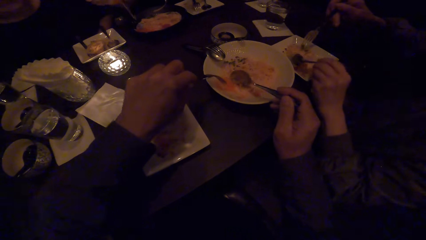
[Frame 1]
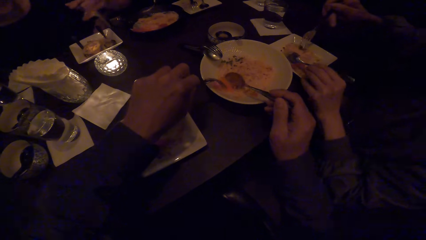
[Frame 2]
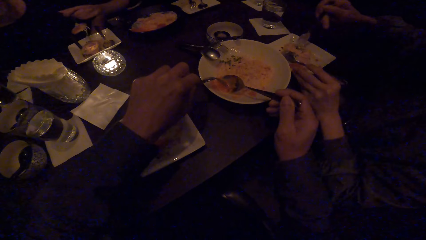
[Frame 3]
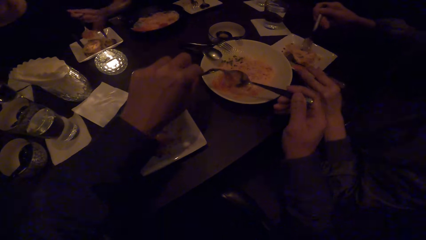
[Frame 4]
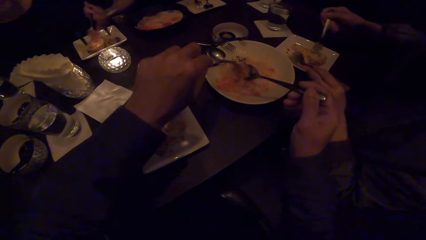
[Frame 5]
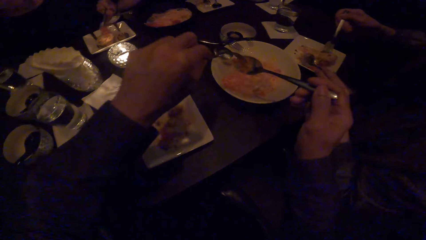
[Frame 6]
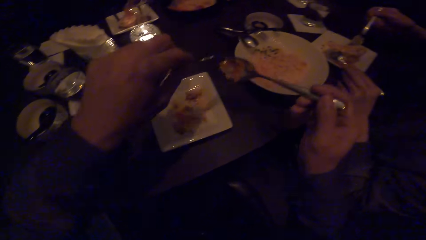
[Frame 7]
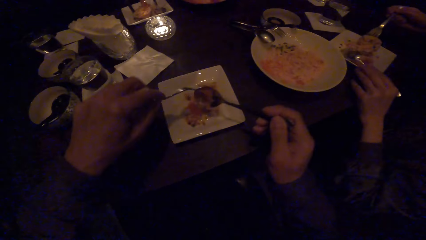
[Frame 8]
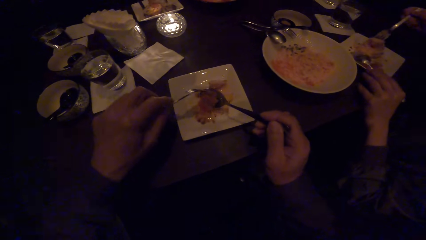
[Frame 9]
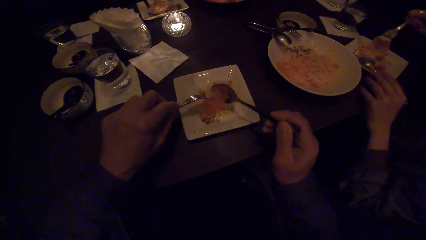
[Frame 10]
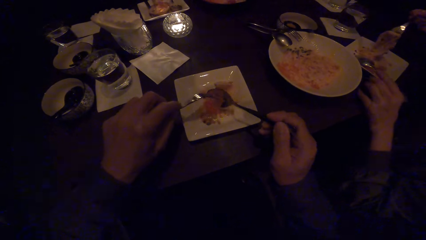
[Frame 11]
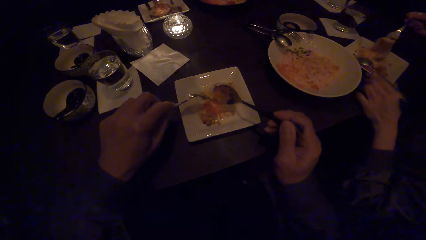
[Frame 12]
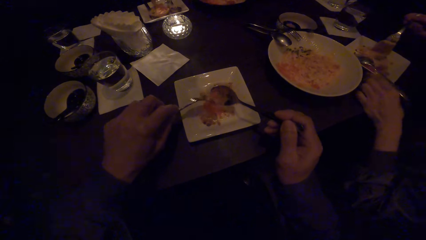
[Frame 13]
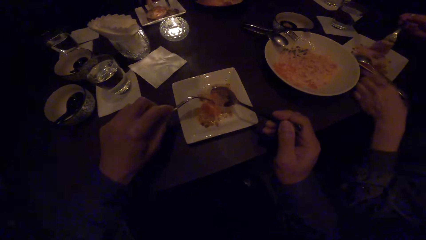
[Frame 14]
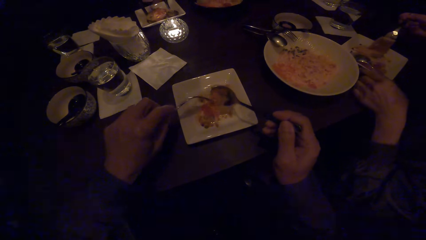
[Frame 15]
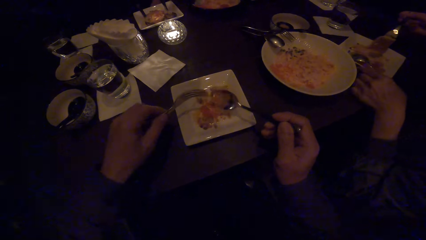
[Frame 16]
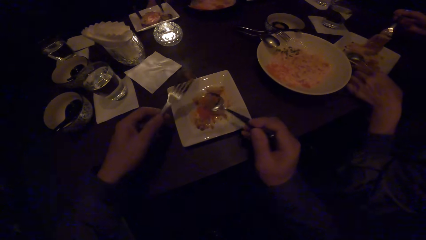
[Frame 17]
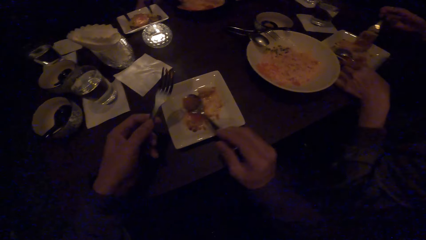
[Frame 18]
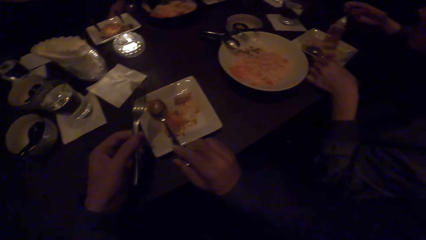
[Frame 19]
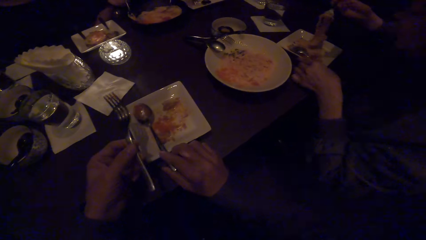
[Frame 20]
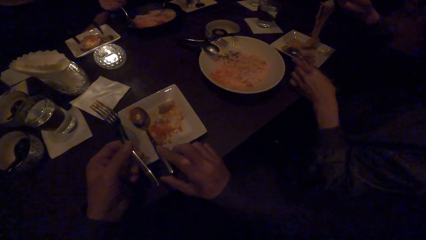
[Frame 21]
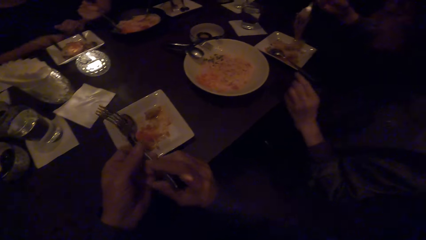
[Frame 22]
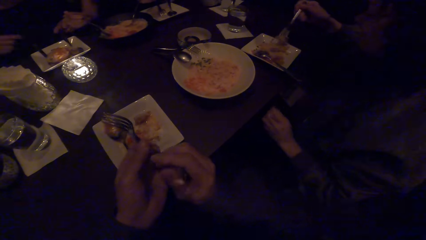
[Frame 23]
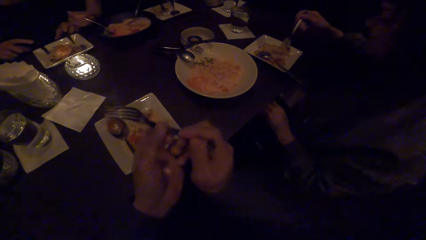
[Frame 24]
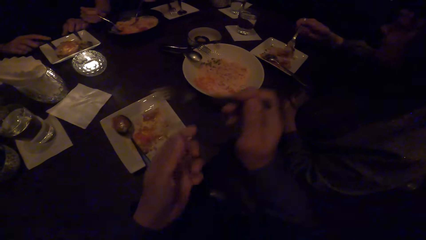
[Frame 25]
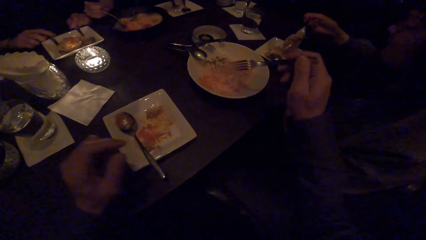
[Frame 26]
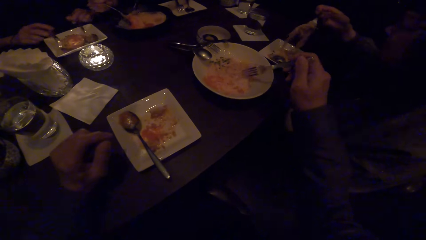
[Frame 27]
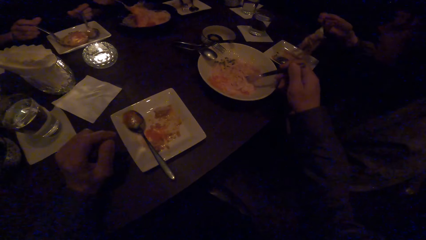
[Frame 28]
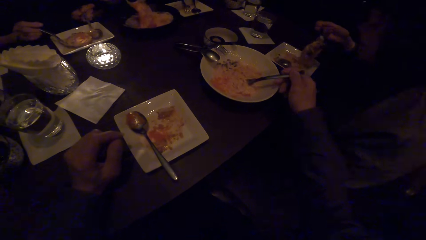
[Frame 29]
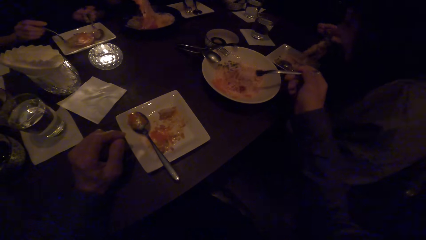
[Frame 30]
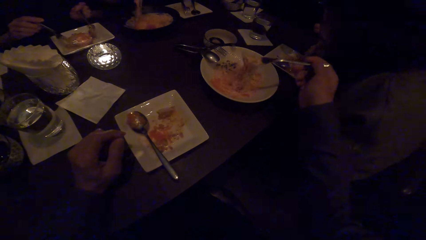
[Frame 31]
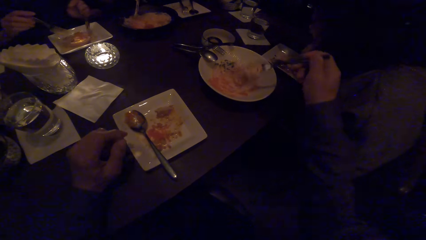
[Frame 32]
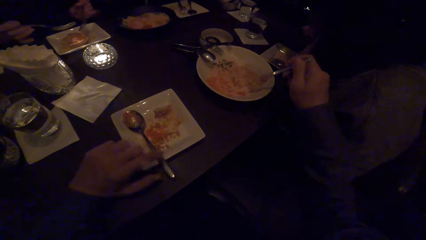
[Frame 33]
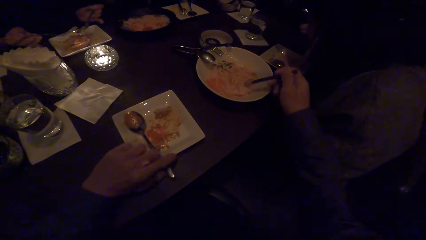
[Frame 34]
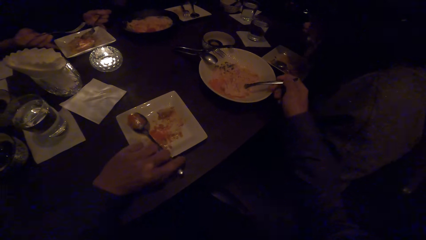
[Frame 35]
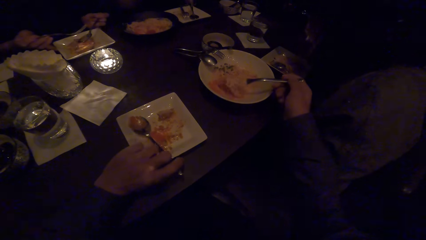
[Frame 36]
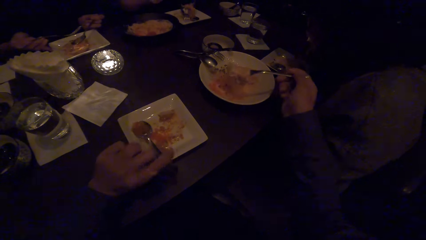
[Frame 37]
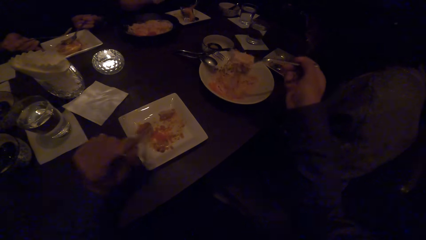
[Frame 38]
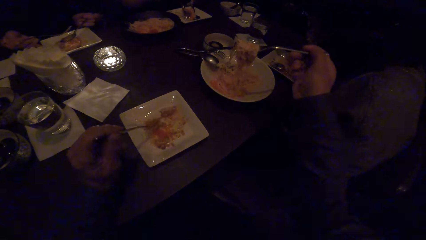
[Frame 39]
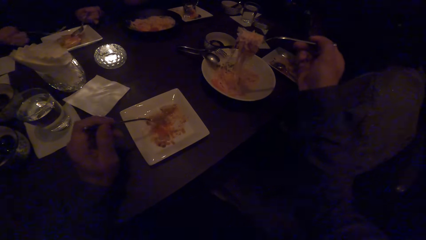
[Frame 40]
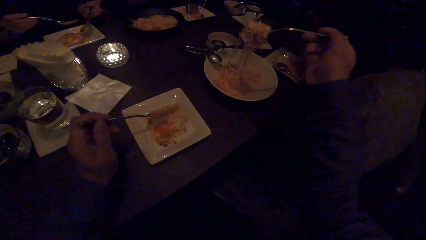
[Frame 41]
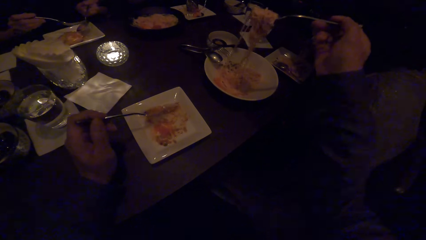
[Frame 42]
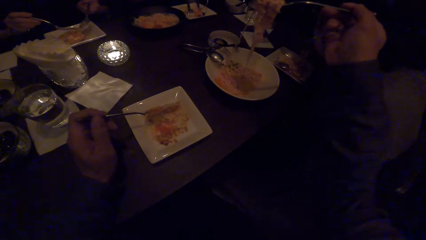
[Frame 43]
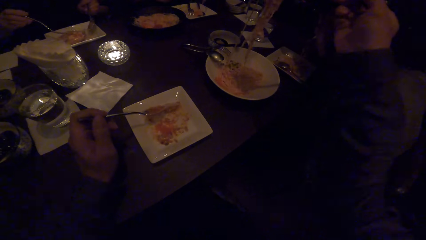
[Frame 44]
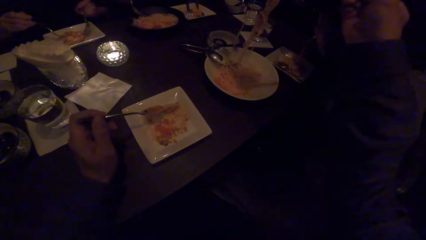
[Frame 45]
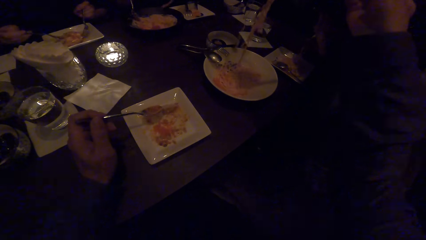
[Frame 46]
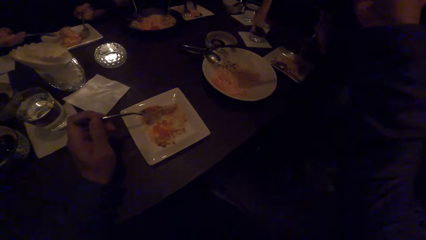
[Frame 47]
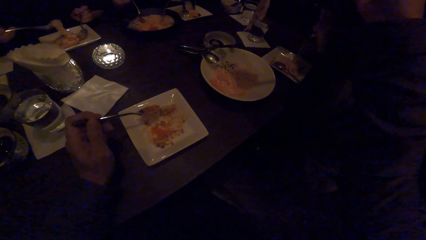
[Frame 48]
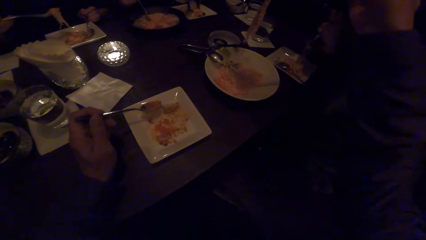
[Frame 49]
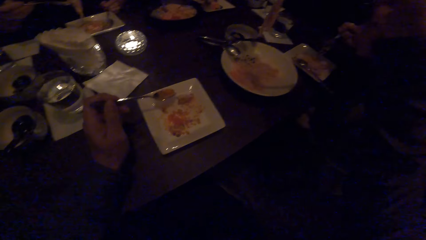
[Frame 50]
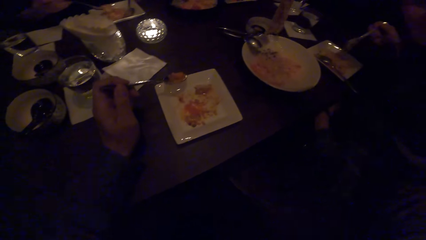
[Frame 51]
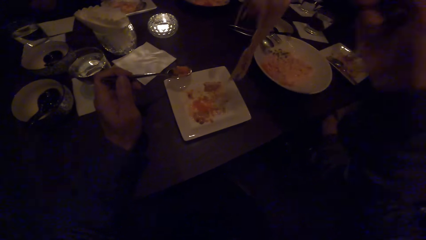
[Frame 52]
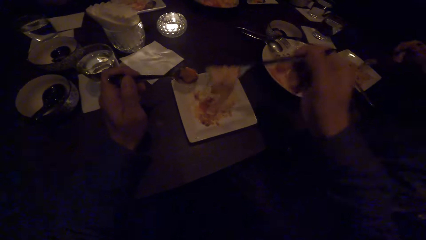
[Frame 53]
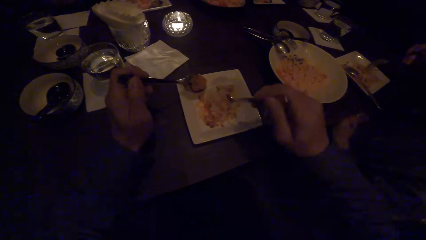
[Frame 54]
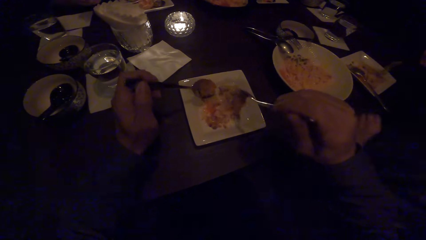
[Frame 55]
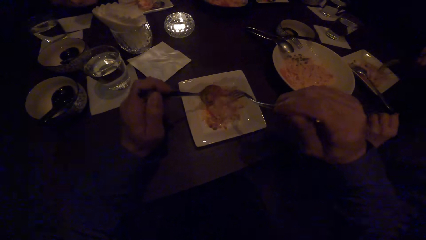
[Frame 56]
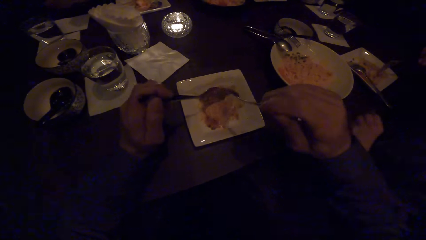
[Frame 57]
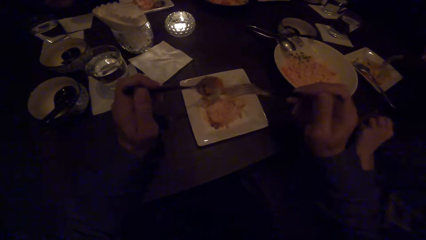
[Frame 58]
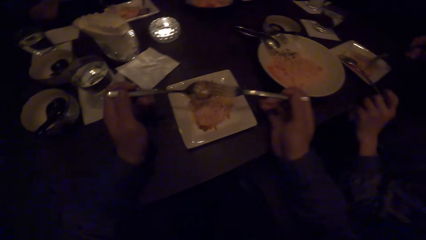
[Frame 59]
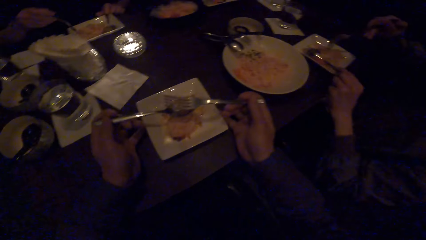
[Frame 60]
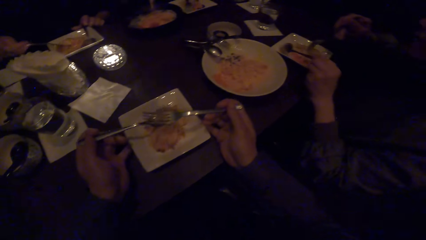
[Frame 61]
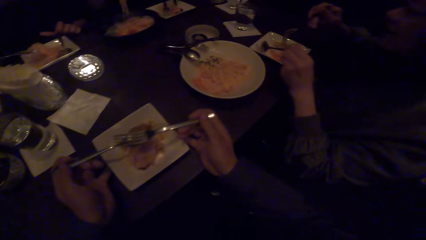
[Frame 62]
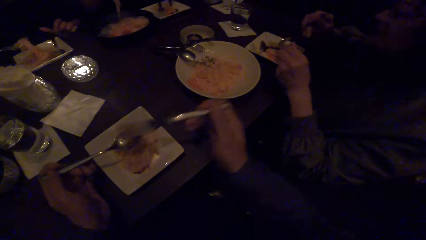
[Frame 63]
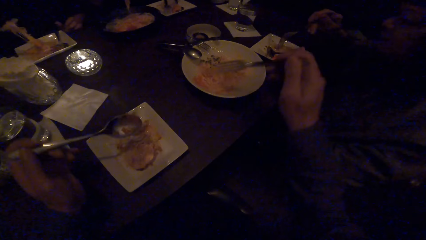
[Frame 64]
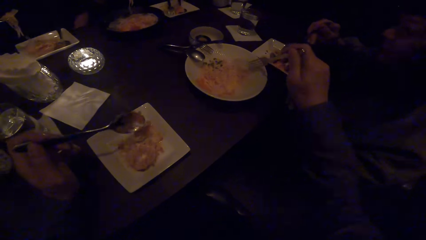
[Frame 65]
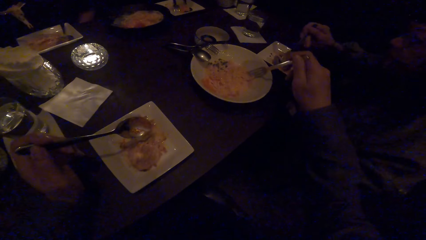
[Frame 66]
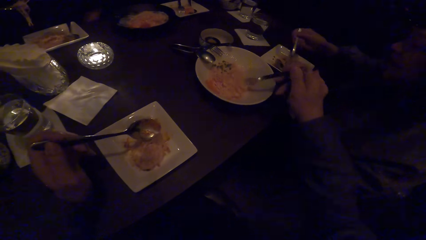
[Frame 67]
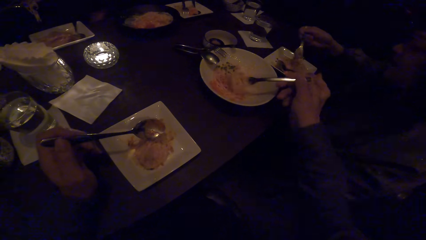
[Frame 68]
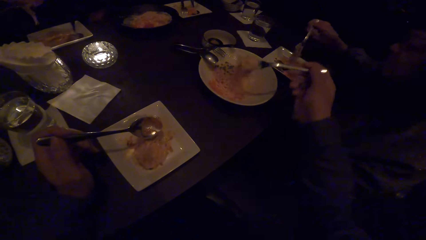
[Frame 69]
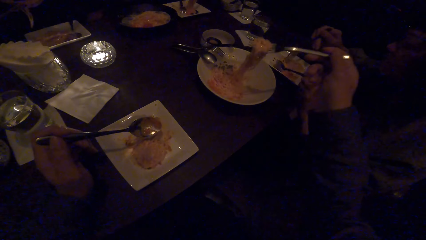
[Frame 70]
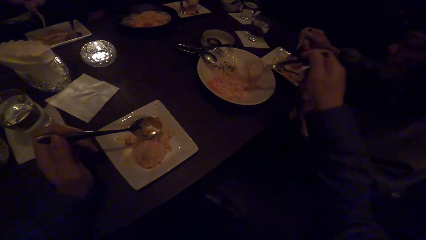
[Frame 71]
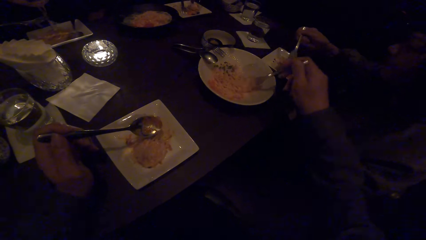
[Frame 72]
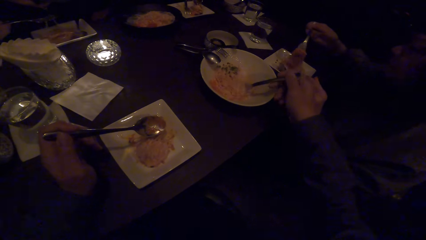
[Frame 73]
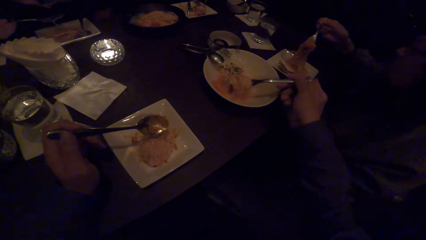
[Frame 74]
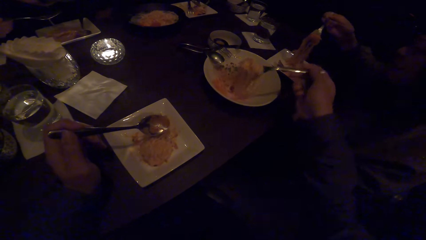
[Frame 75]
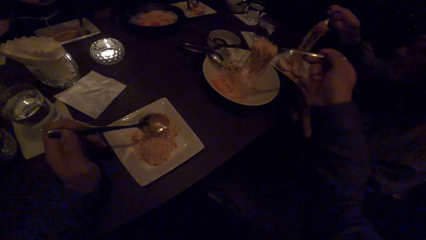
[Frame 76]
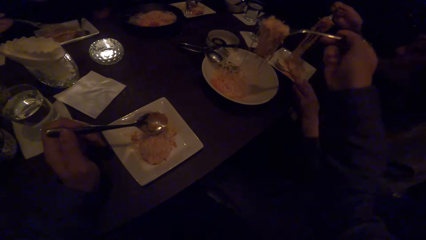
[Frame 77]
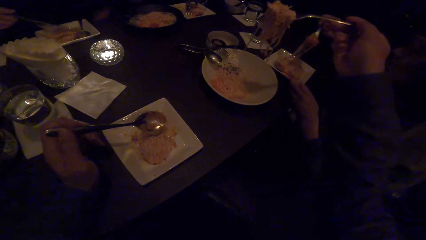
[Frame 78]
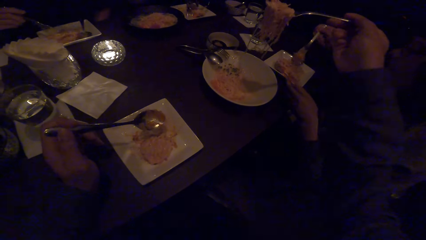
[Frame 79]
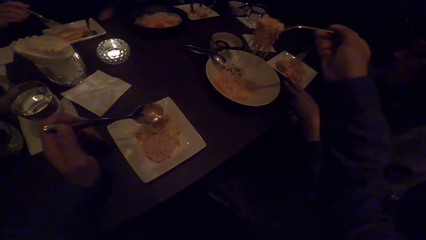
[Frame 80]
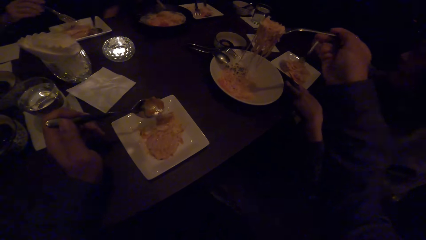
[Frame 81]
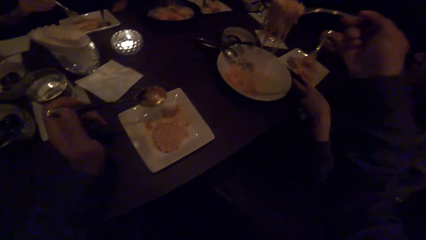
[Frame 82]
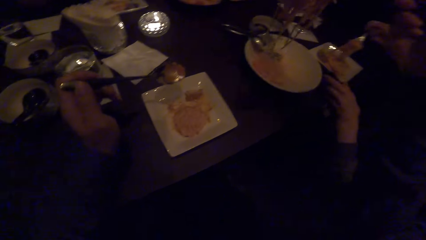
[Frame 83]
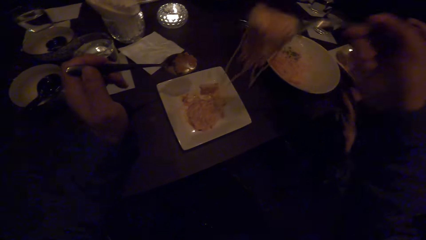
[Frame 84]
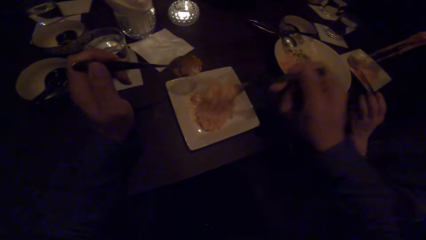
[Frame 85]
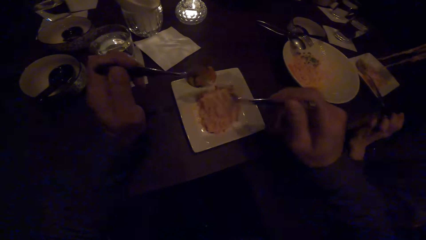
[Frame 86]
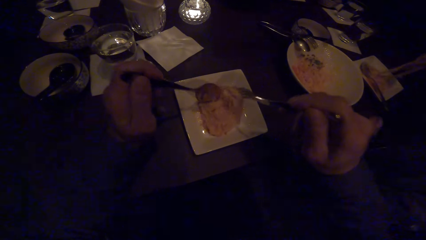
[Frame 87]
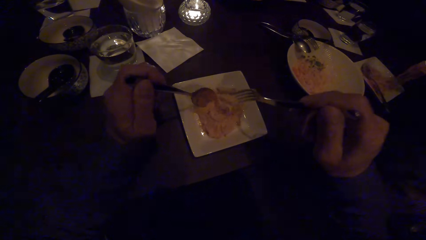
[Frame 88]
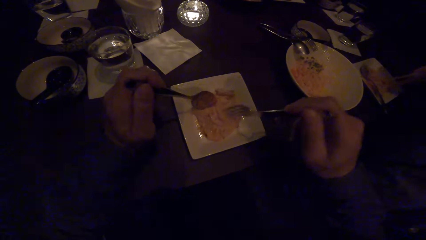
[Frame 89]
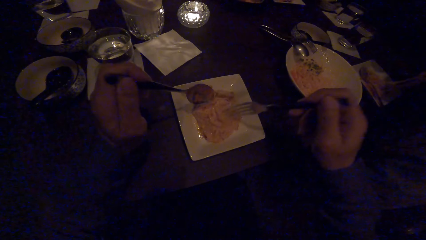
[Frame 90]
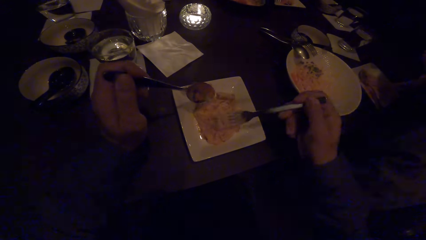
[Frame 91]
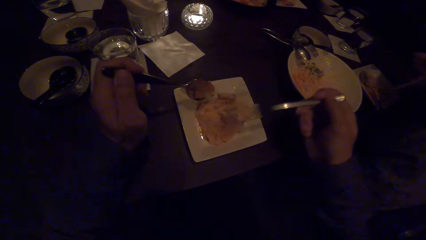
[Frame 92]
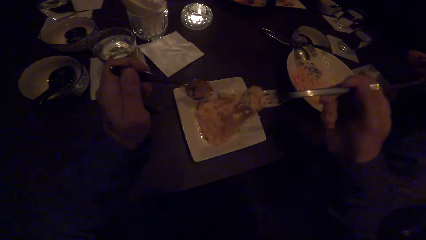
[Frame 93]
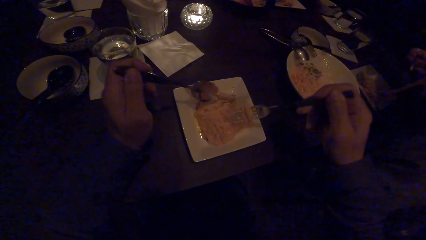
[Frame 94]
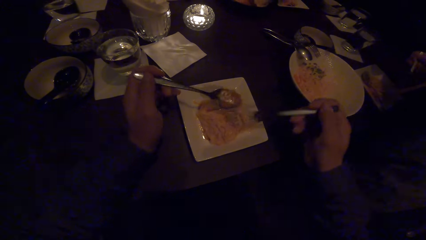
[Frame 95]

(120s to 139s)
The camera wearer scoops the paste from a plate. He puts the paste on his plate. A woman converses to the camera wearer. Another woman serves herself. The camera wearer puts a spoon on the plate. He picks a fork from the left hand, scoops spaghetti with the fork, picks the spoon, lifts the spaghetti with the fork, and converses to the first woman. He puts the spaghetti on the plate. He holds the fork and spoon. Another woman eats the food with the spoon. The camera wearer scoops spaghetti with the fork. He lifts the spaghetti with the fork. He puts the spaghetti in the plate.
